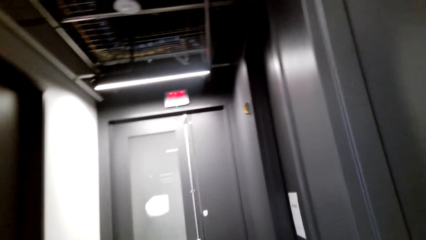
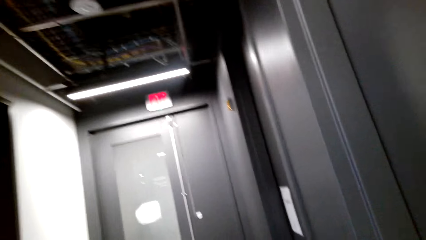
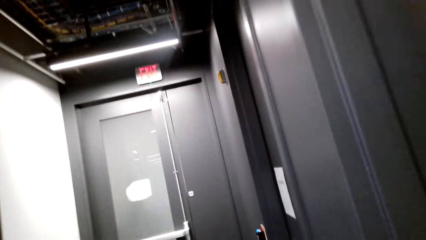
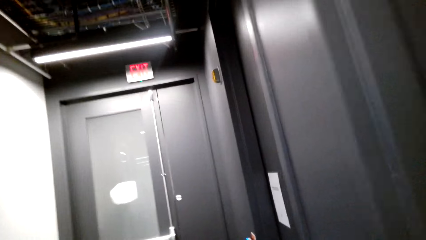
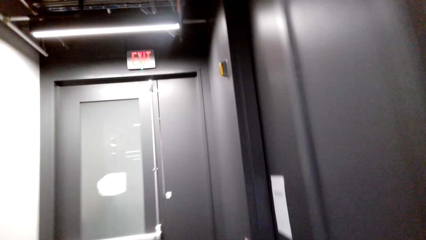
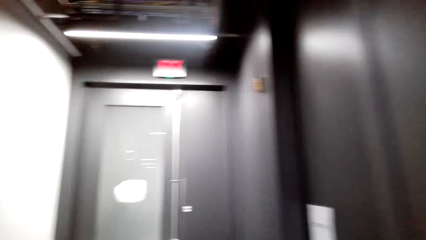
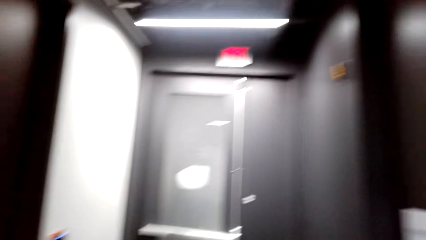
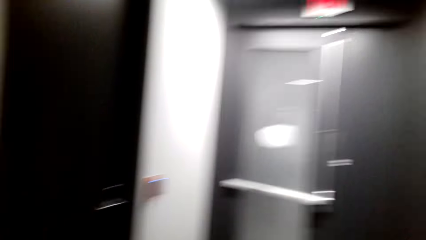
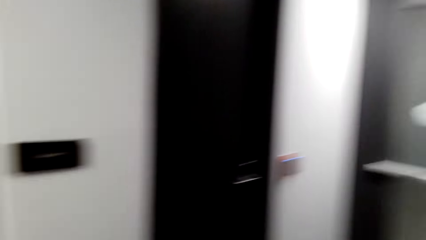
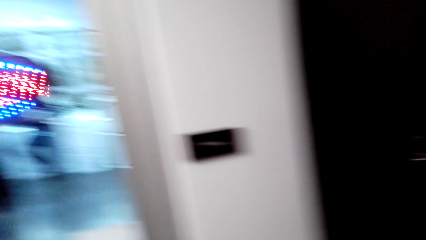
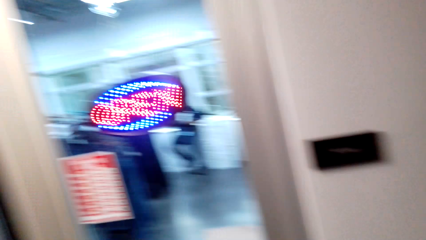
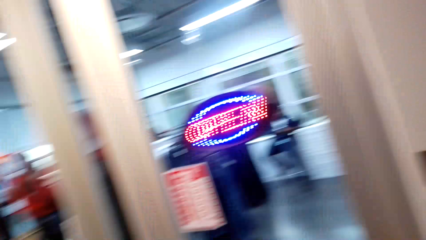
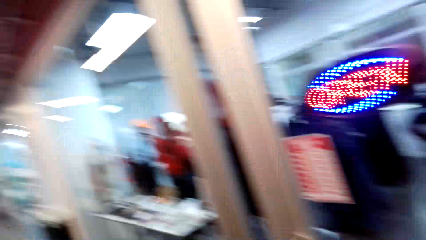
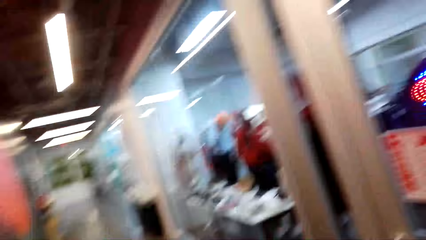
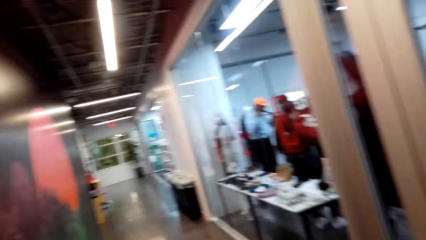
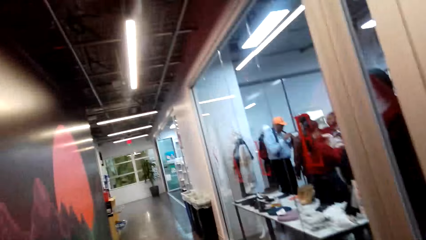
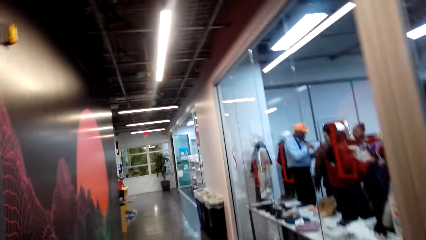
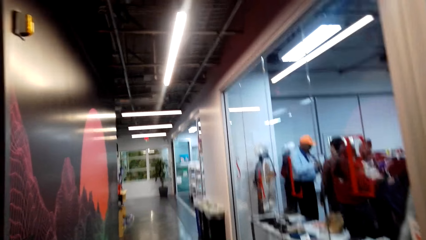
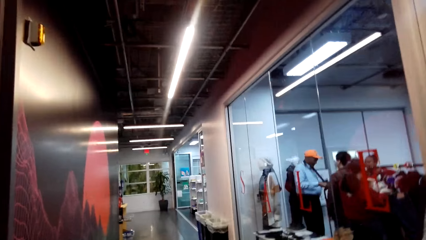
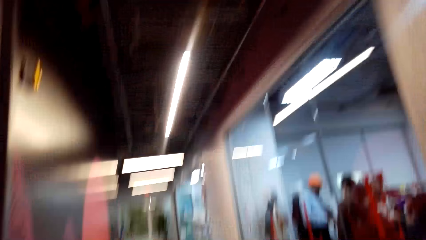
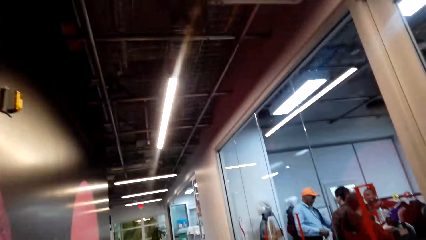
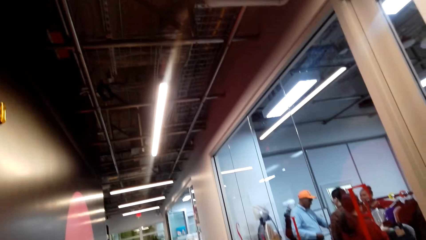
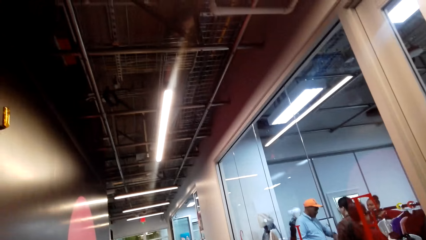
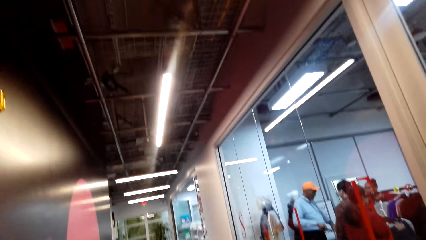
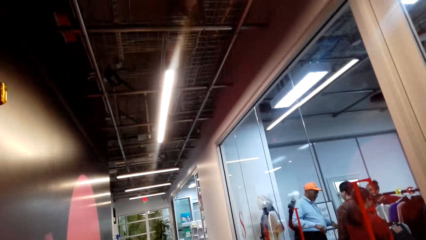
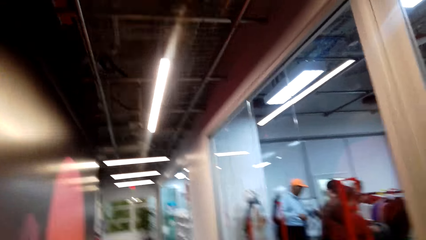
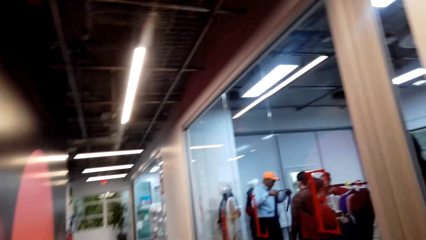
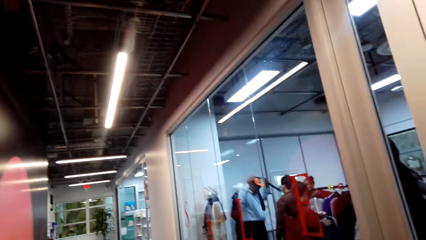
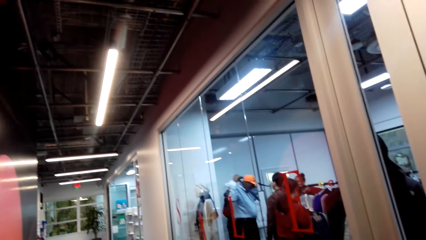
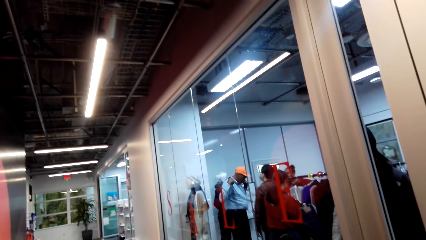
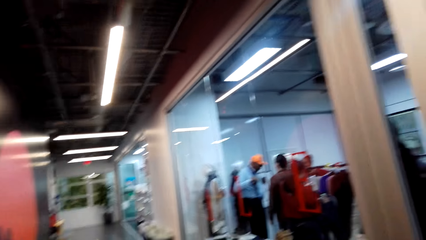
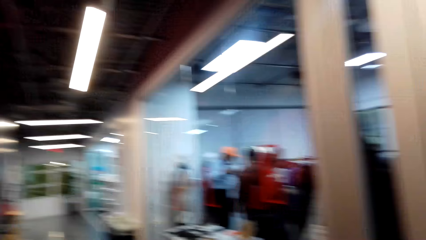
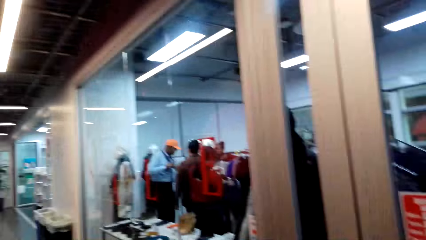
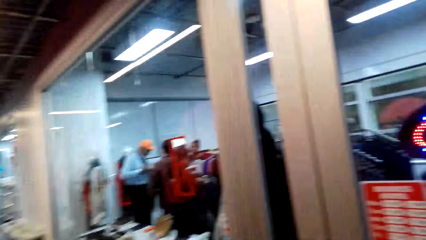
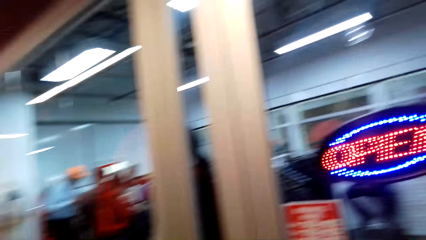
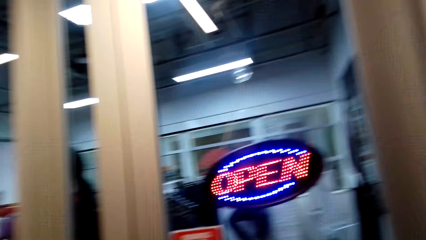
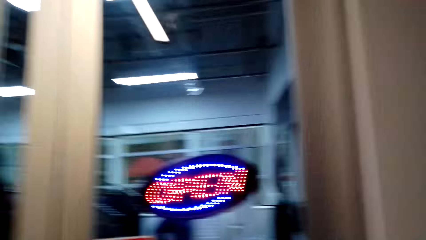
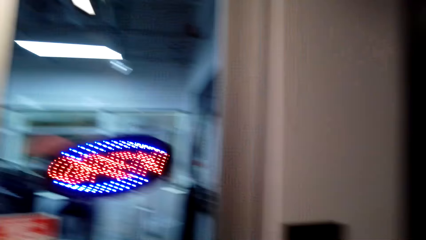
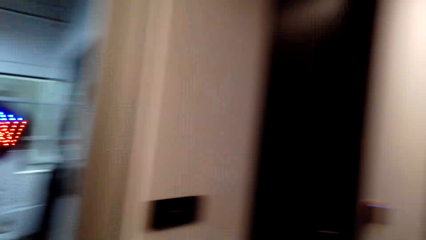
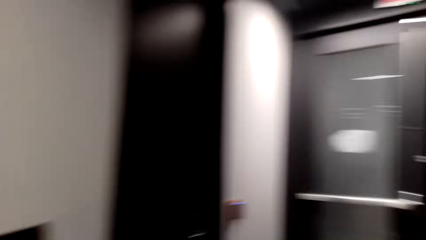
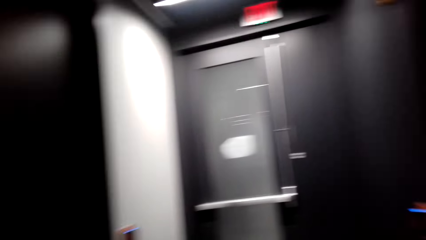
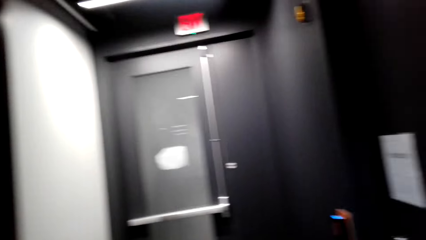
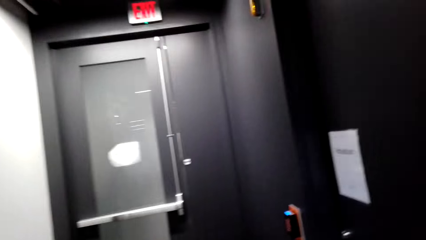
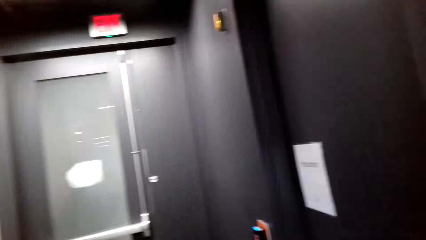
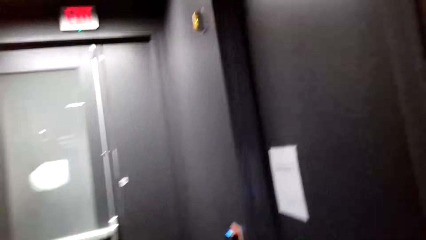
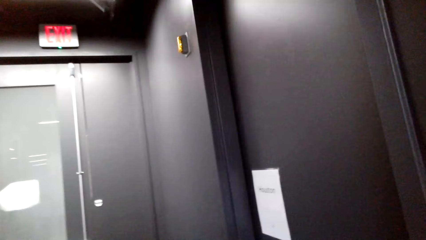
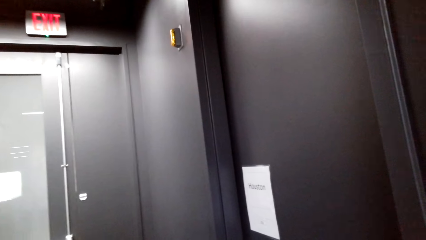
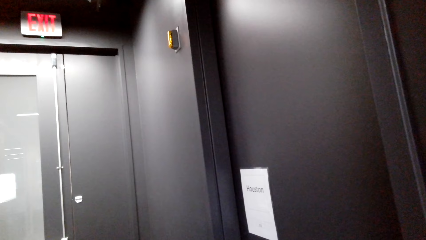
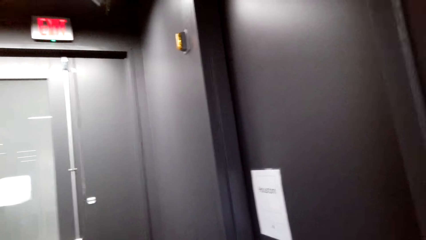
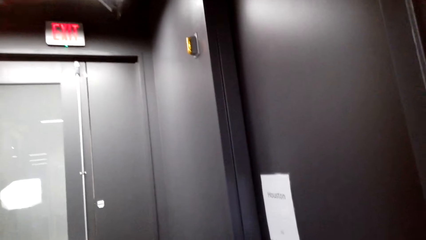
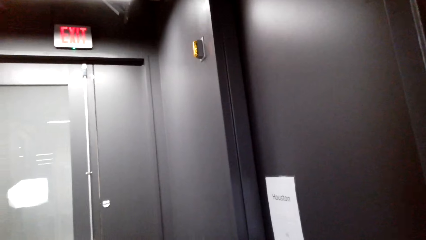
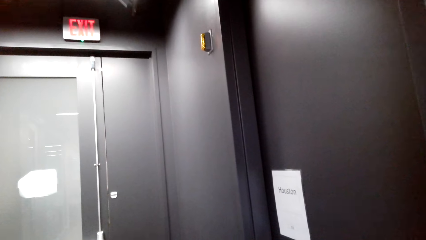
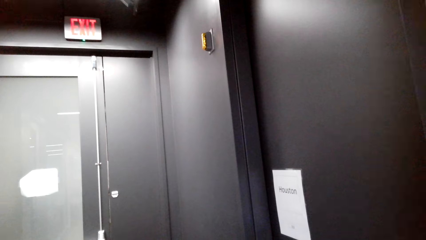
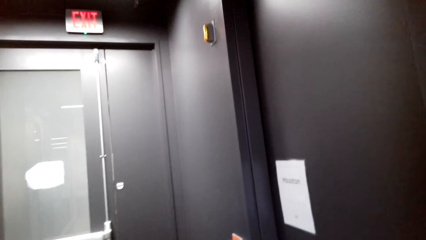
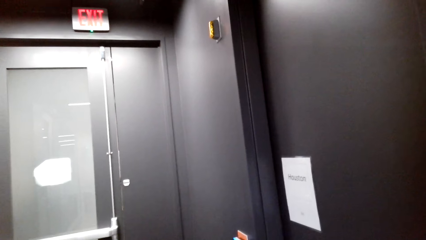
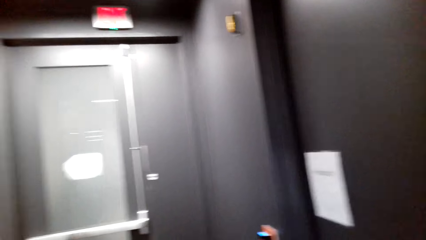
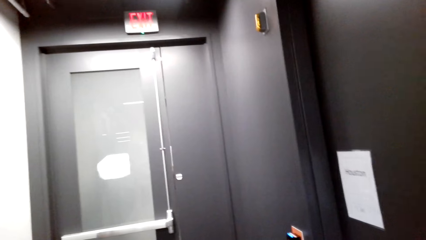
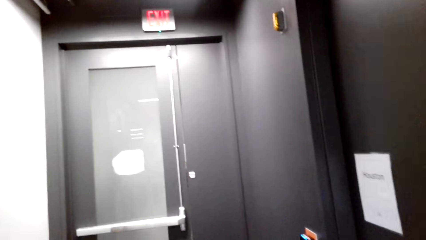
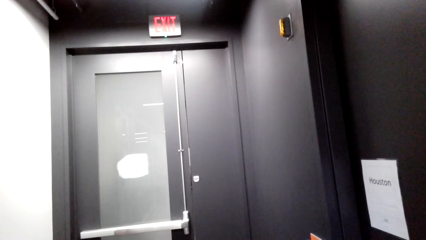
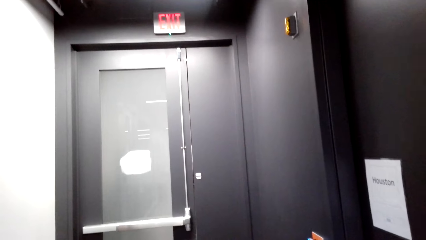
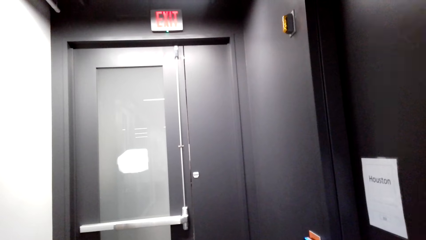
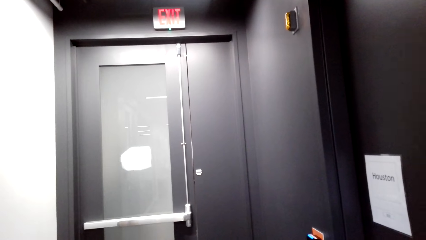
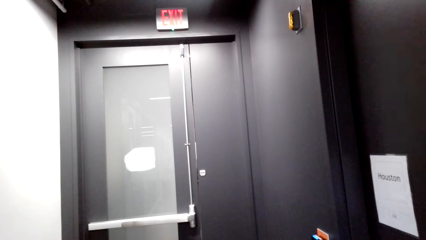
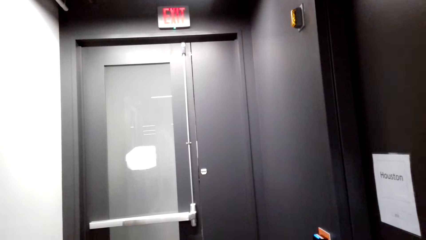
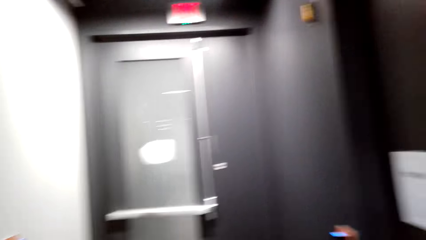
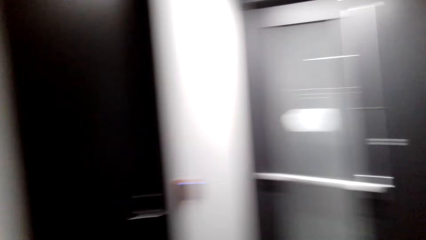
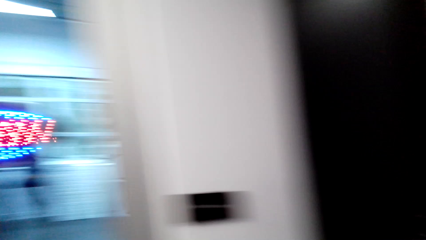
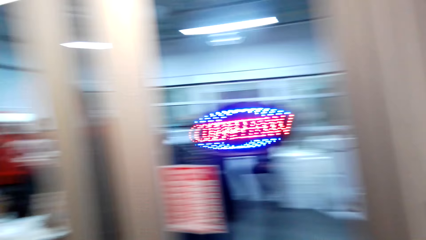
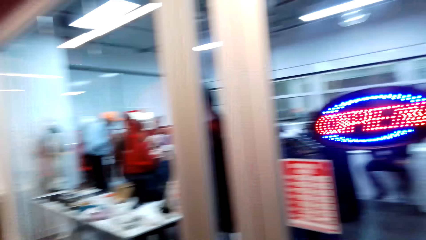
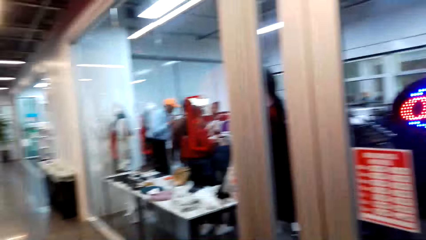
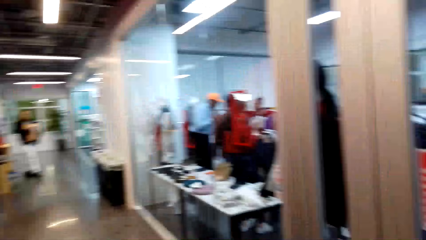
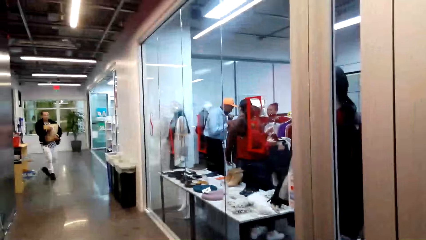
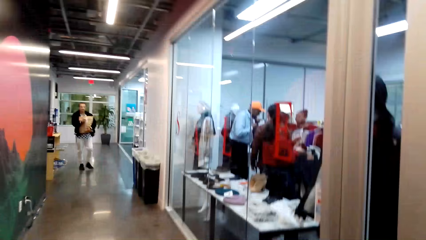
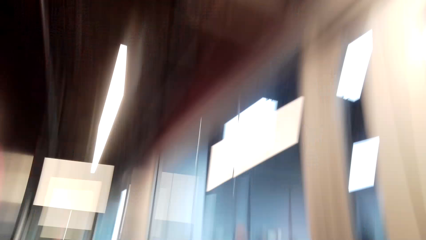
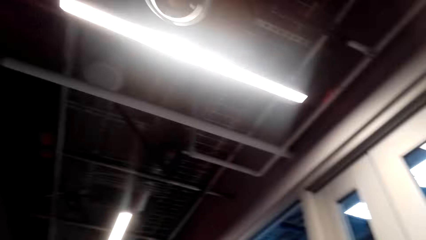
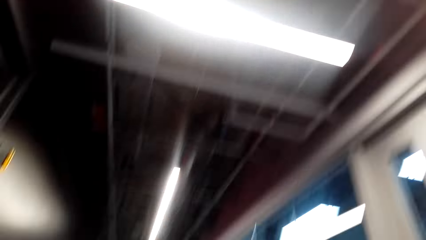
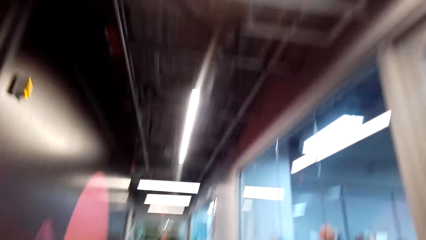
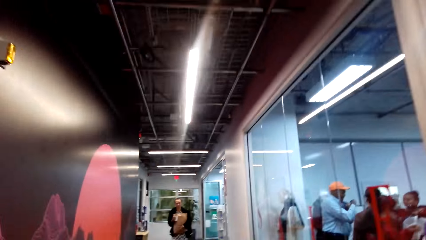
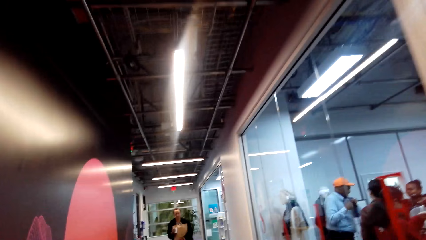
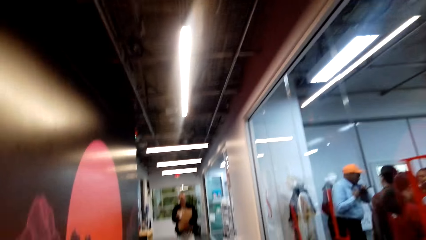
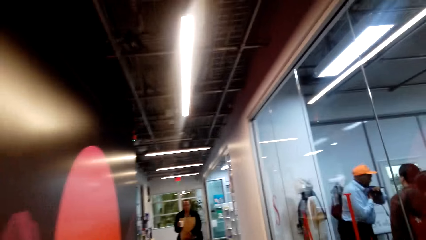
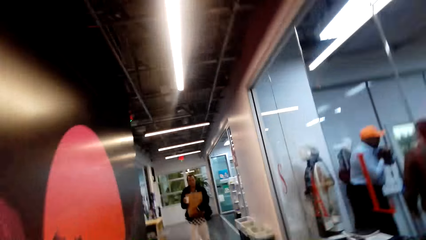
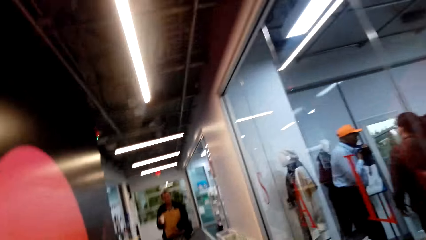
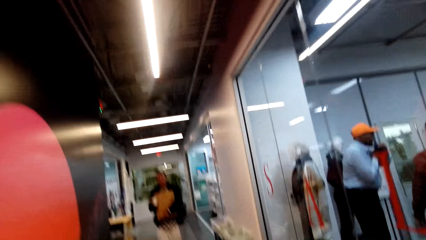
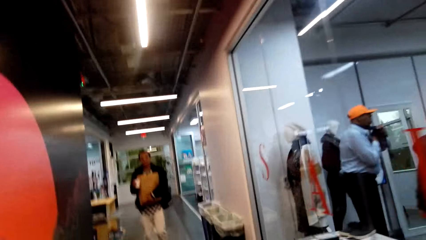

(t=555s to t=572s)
The camera wearer turns around. They look around.
